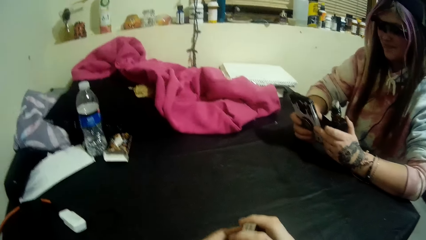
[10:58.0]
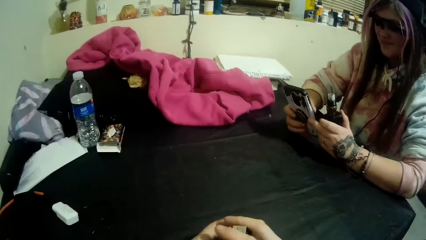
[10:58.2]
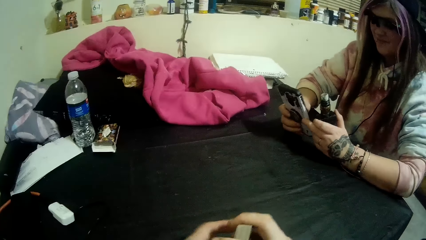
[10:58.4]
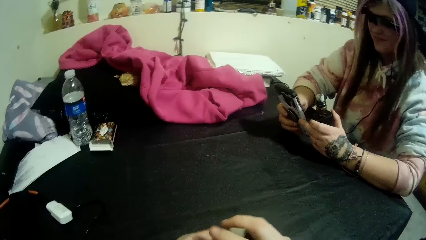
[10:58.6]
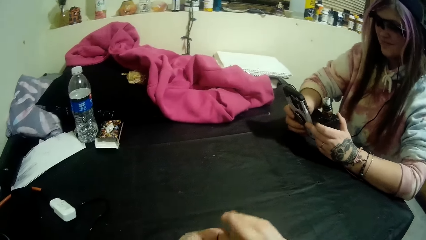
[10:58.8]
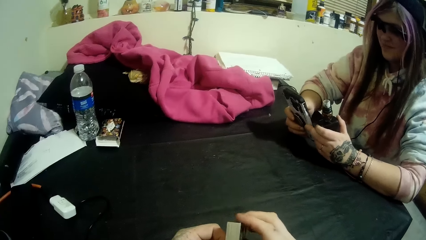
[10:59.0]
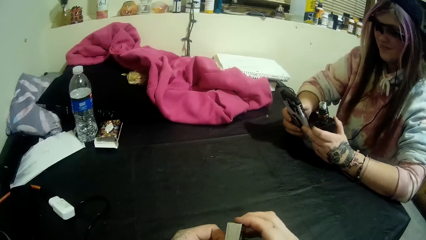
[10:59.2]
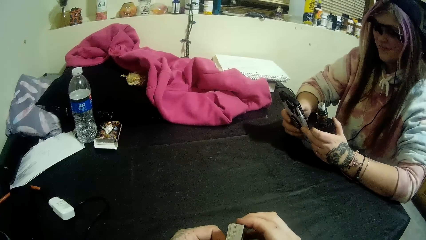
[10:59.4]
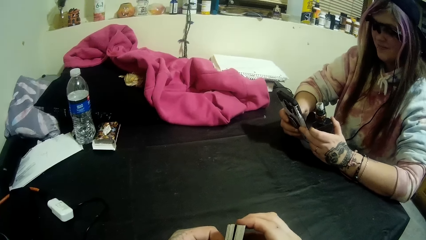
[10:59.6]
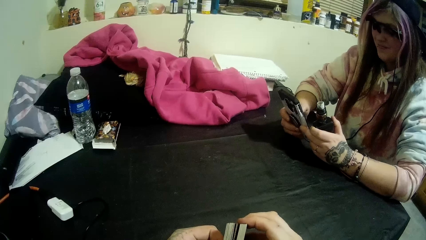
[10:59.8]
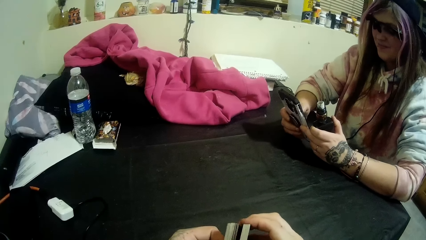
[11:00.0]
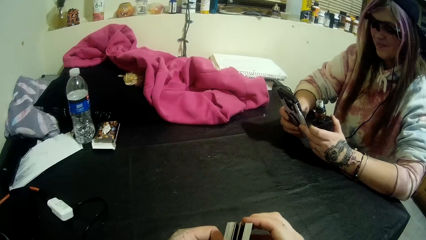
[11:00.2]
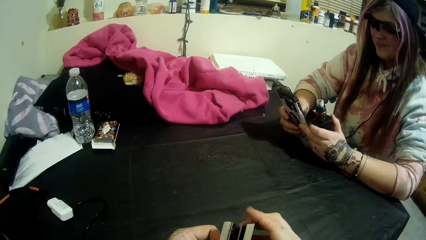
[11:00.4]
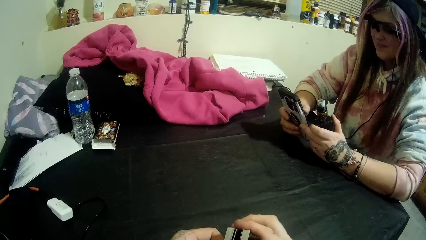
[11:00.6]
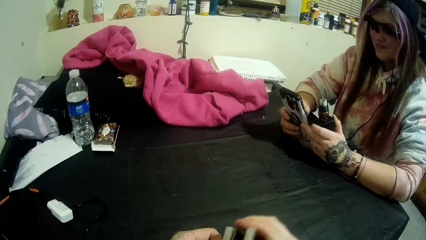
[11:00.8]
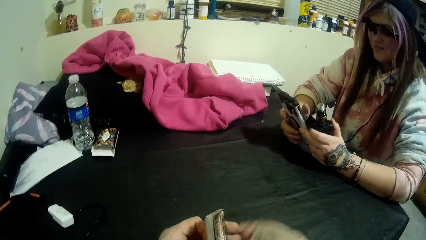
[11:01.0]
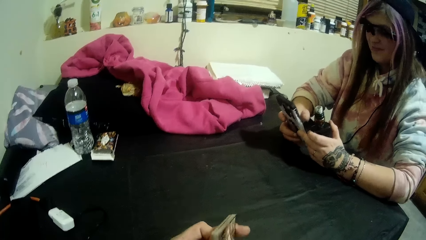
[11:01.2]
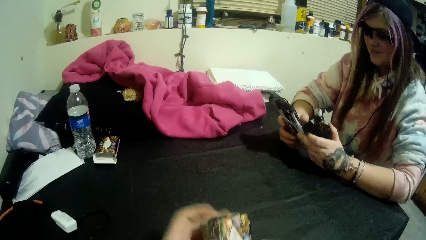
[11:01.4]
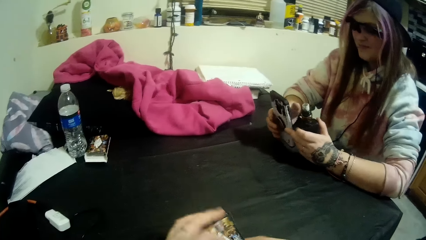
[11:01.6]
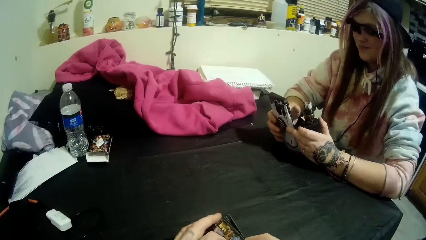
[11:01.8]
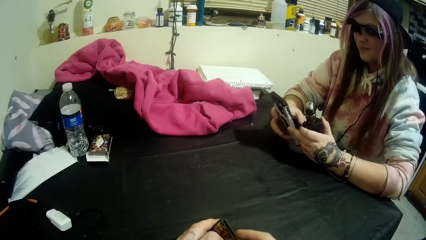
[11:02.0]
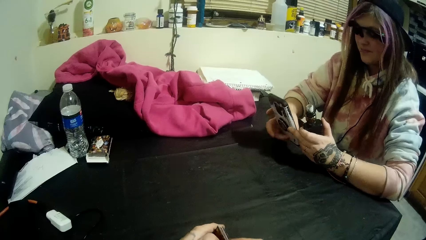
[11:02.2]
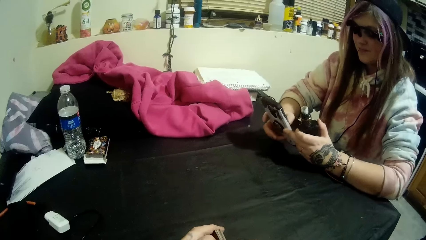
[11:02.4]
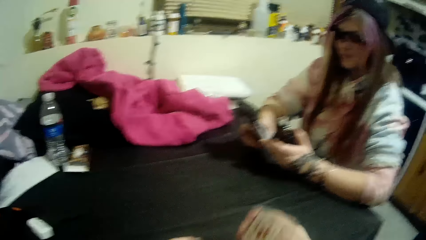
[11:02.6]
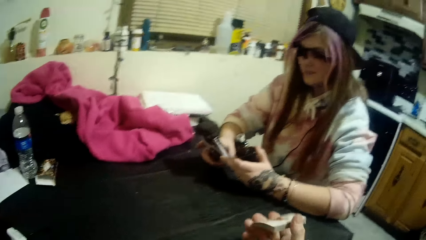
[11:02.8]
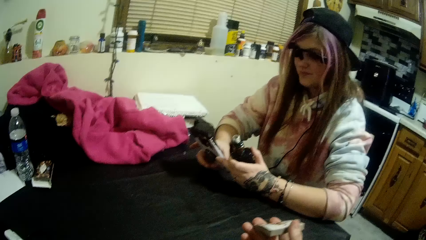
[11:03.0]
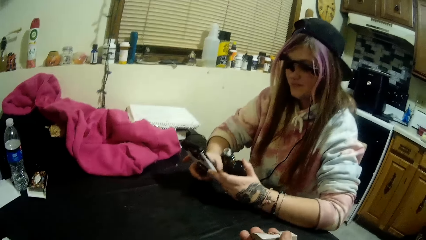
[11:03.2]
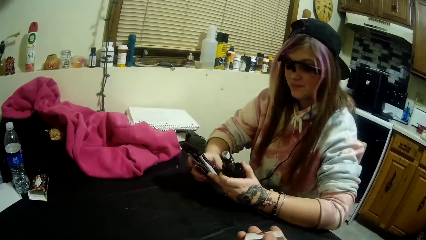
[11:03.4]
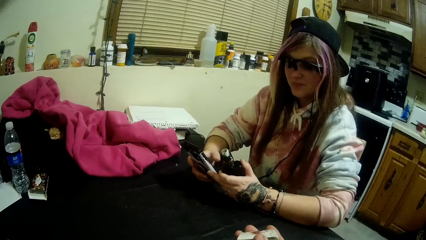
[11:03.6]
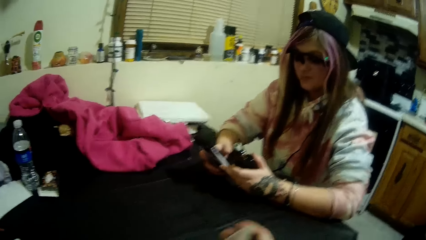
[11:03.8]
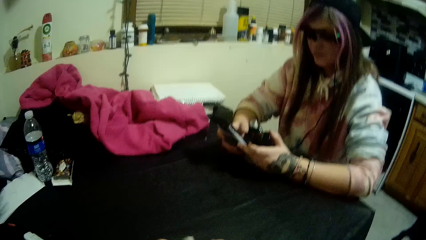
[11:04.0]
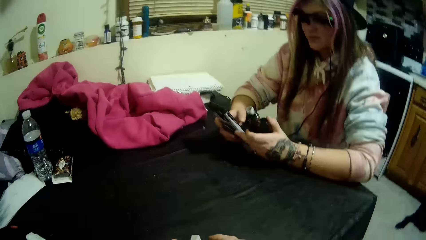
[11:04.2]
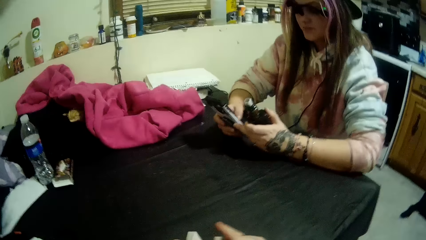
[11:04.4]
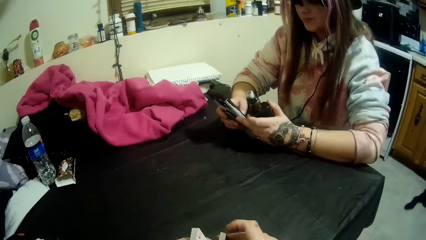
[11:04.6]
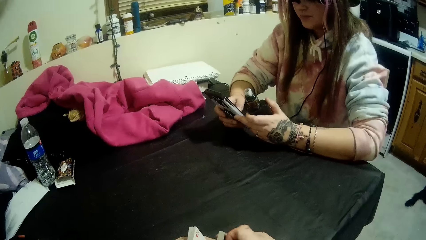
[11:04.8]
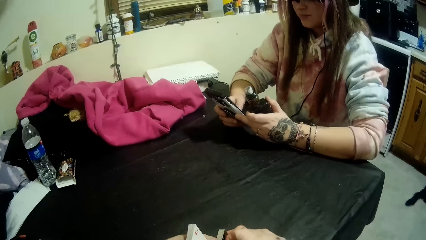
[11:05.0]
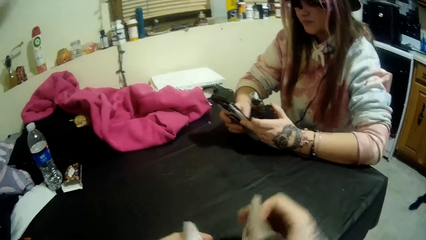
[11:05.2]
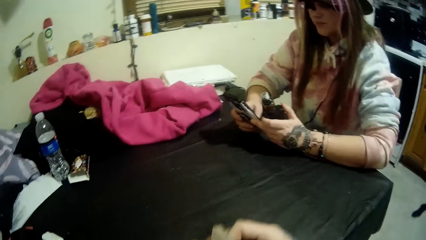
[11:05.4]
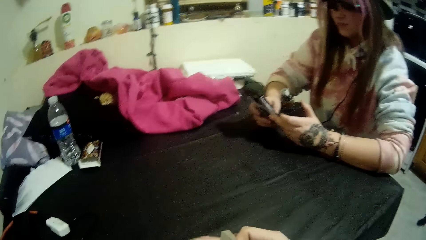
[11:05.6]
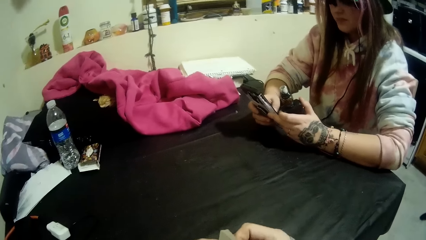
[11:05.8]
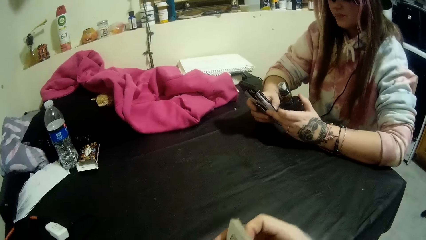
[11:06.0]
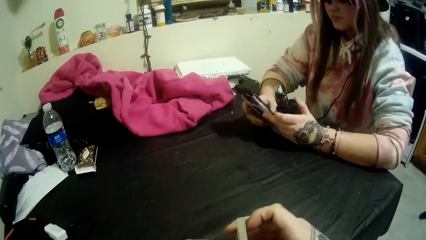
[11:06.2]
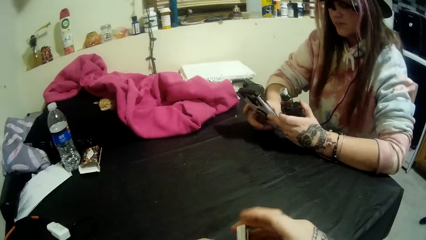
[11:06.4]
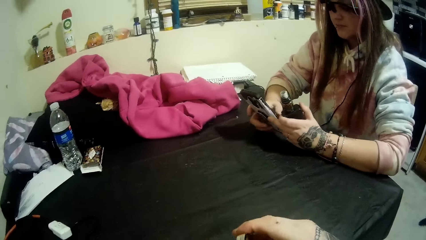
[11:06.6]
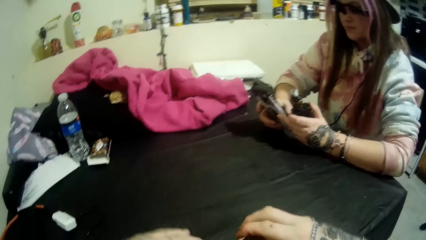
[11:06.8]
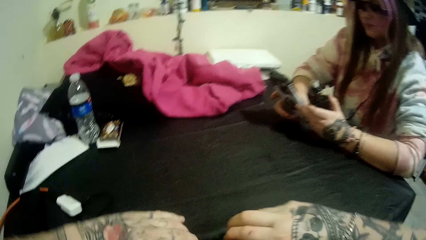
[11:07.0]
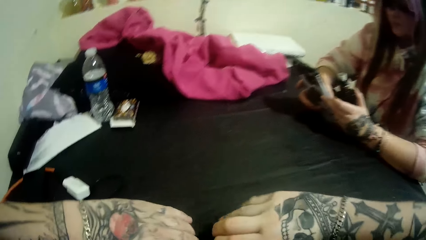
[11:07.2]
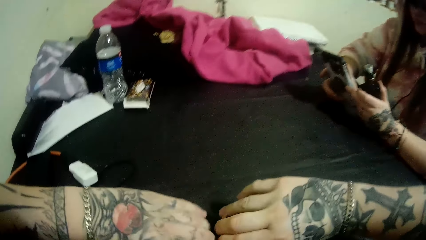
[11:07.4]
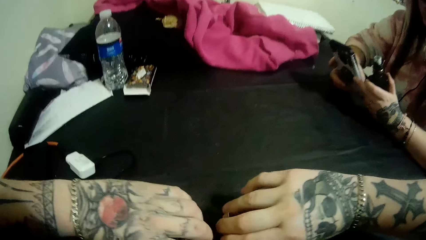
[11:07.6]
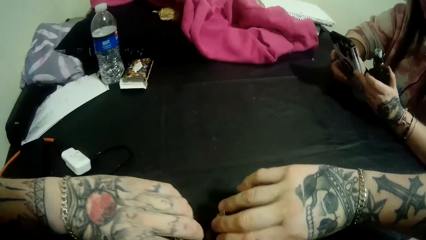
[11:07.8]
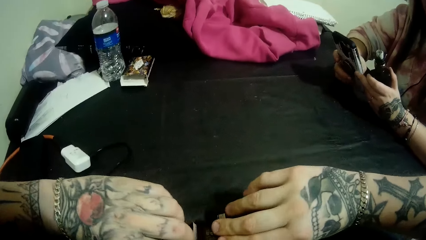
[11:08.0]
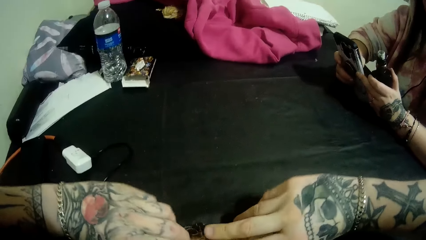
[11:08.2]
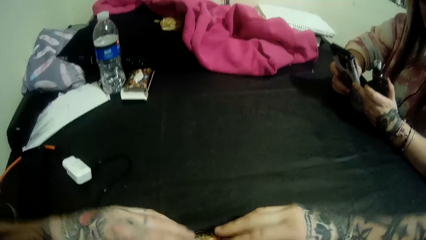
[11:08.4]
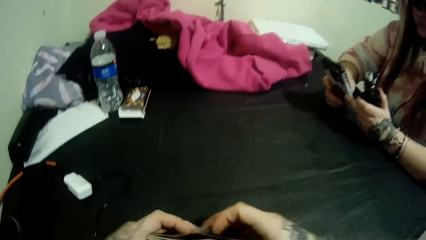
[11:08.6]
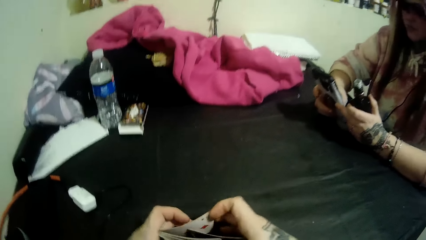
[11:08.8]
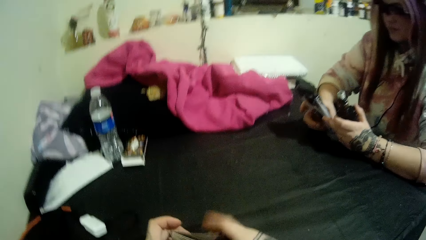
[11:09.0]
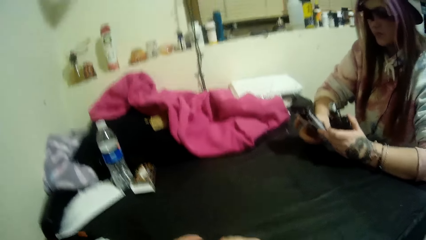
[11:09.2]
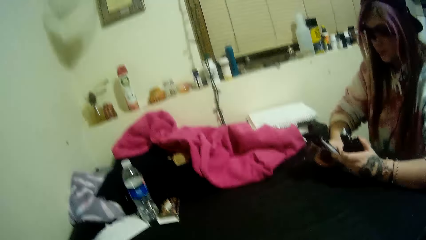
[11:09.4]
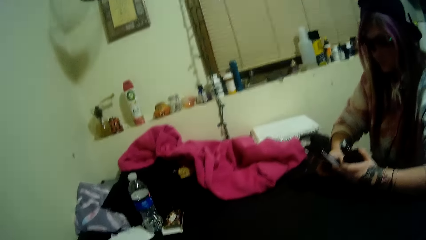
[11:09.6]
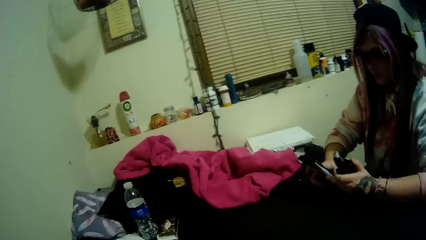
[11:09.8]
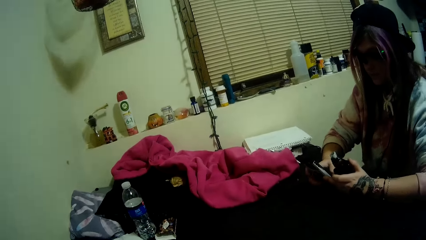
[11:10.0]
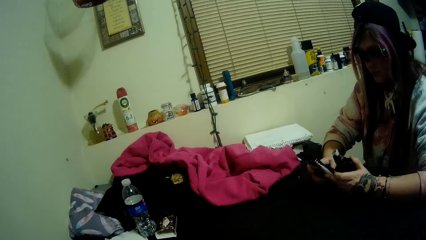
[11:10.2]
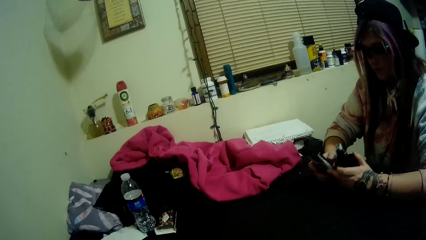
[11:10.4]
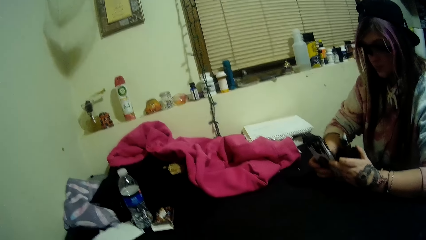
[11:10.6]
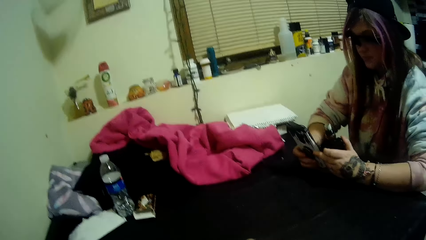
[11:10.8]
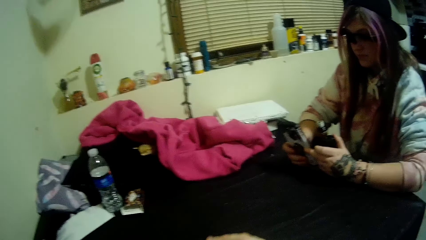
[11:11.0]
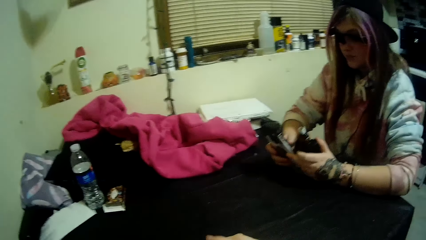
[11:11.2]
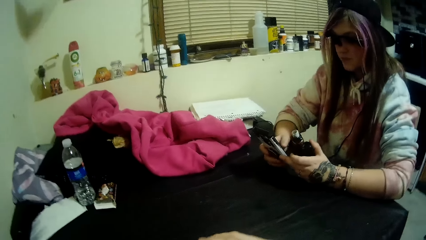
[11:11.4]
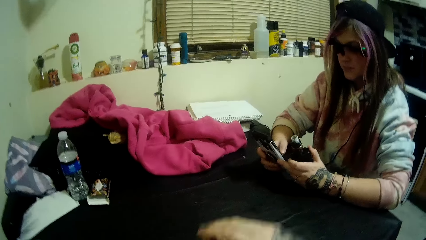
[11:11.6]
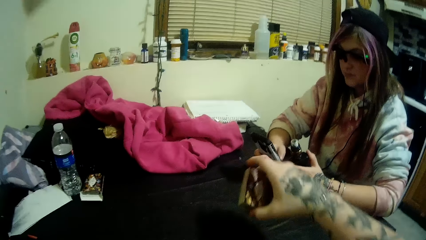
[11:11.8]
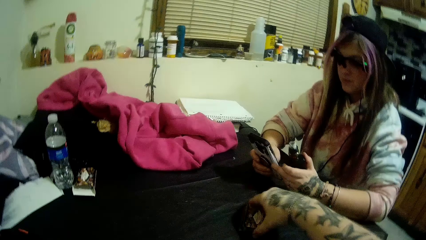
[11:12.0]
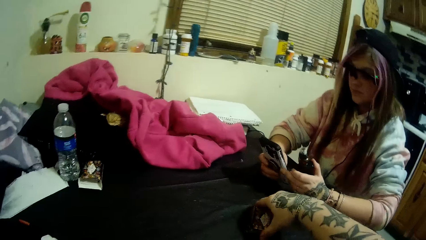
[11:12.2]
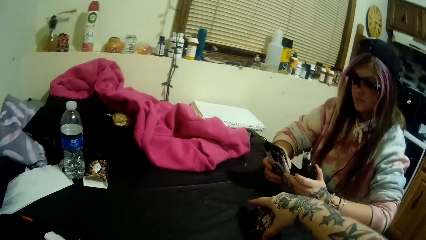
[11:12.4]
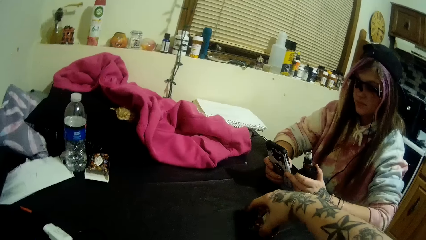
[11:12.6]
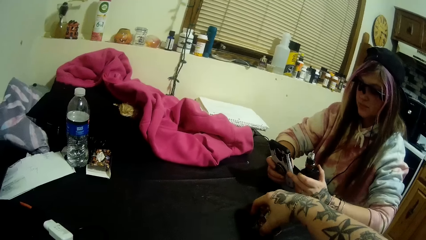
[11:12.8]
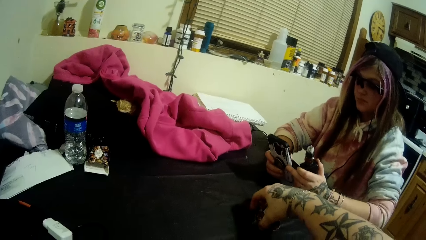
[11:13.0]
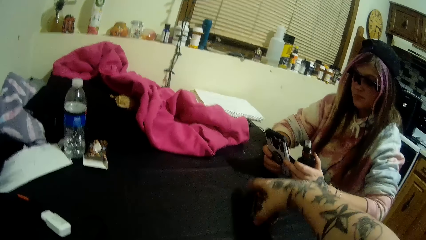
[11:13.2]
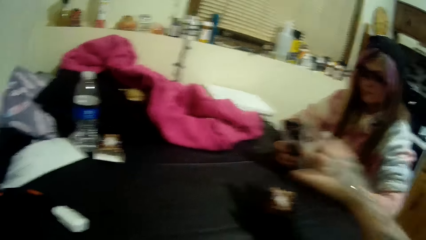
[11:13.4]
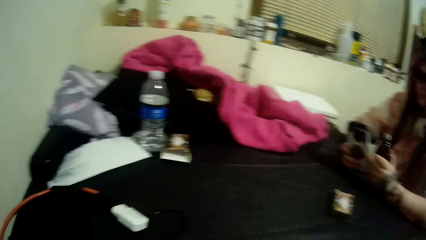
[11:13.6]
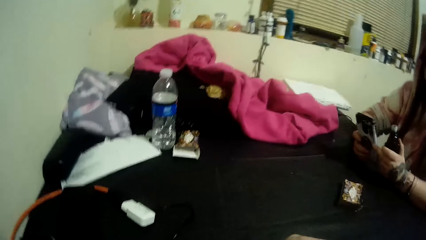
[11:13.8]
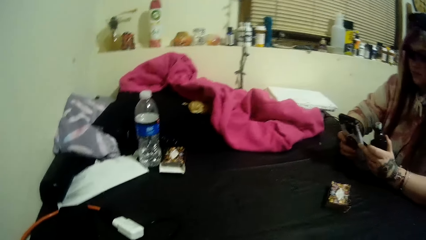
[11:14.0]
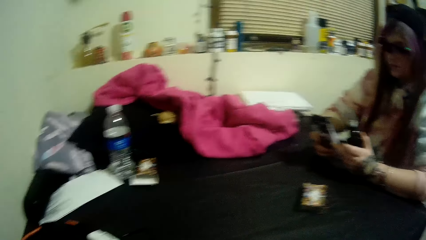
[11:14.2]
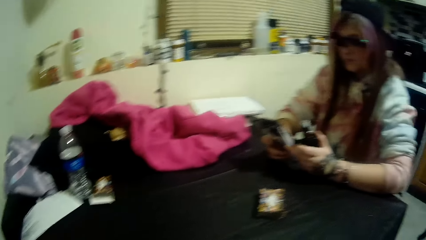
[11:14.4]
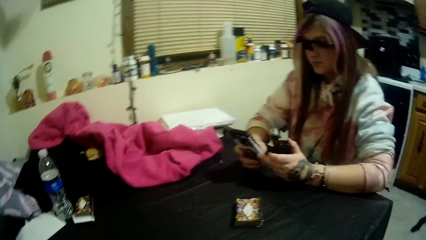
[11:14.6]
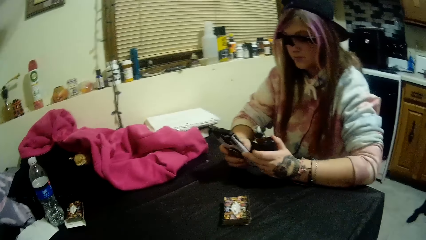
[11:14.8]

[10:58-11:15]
The camera wearer touches playing cards. He places the playing cards on a table. He drops the stack of cards onto the table with his right hand.
